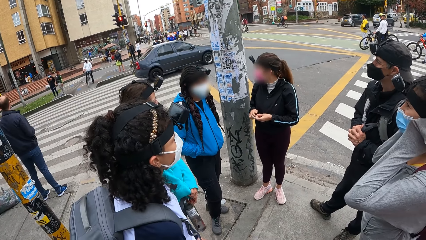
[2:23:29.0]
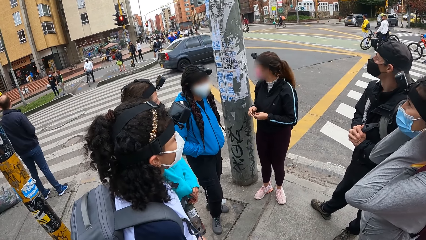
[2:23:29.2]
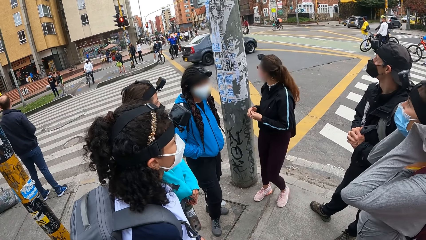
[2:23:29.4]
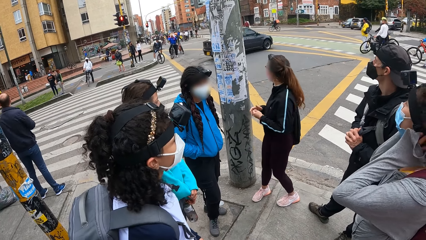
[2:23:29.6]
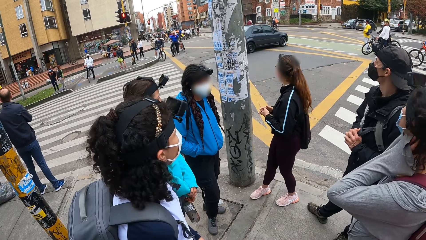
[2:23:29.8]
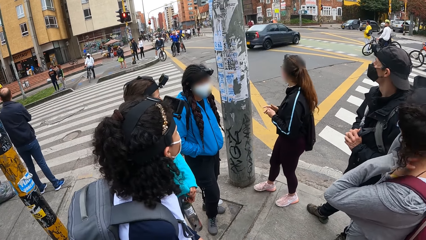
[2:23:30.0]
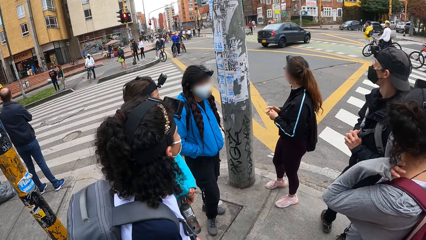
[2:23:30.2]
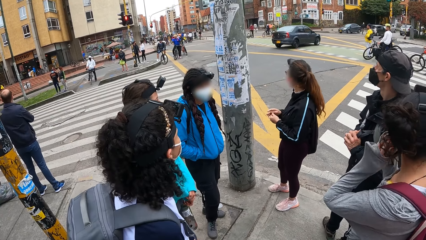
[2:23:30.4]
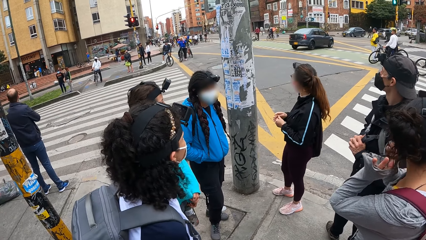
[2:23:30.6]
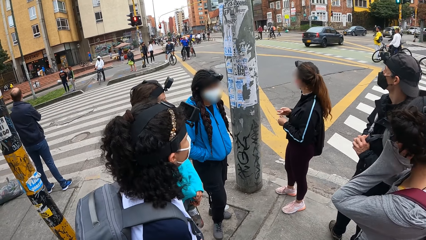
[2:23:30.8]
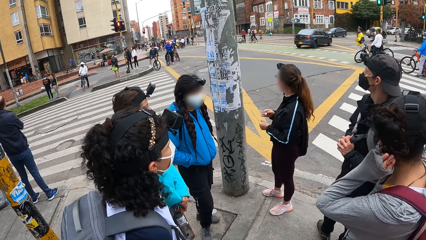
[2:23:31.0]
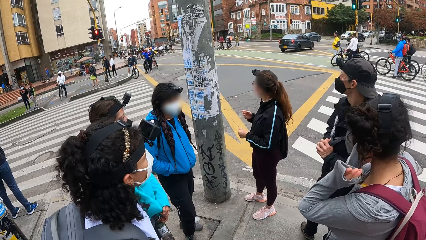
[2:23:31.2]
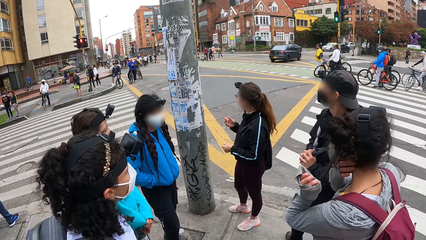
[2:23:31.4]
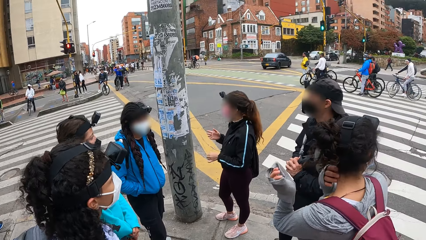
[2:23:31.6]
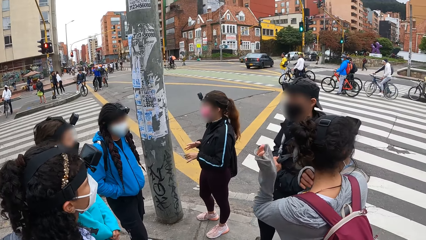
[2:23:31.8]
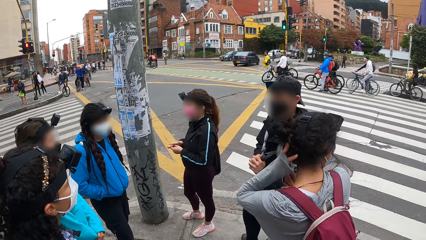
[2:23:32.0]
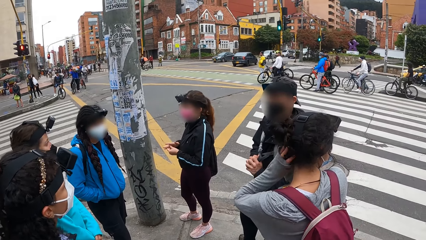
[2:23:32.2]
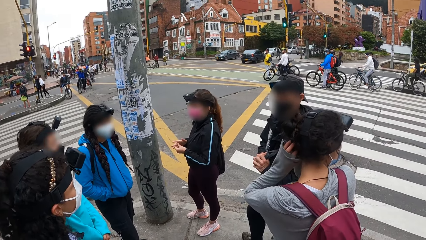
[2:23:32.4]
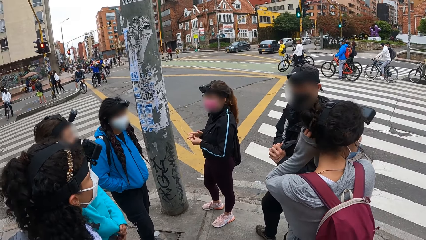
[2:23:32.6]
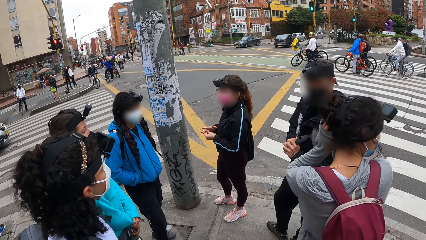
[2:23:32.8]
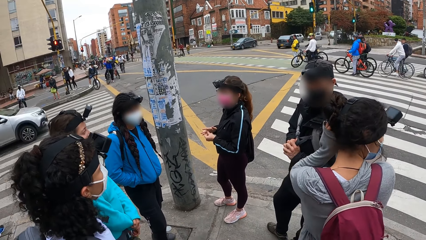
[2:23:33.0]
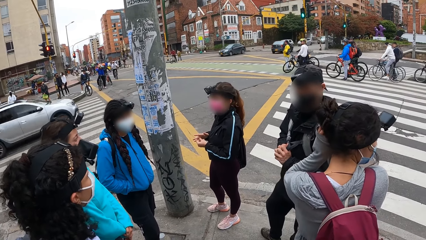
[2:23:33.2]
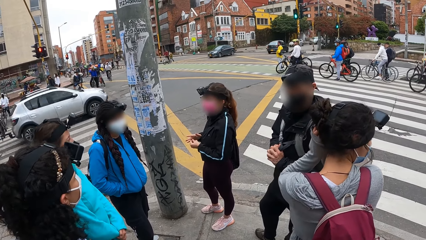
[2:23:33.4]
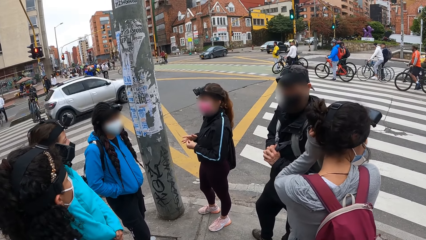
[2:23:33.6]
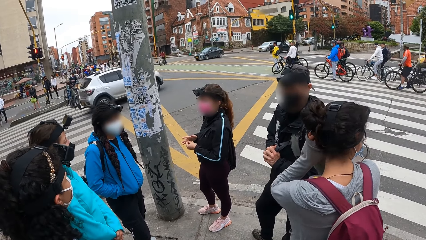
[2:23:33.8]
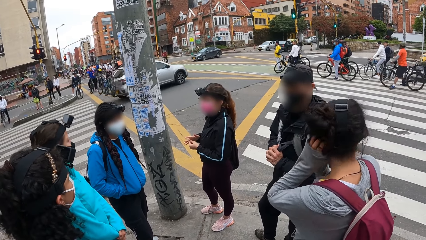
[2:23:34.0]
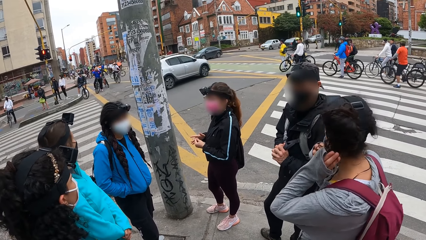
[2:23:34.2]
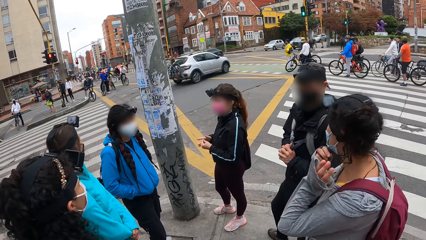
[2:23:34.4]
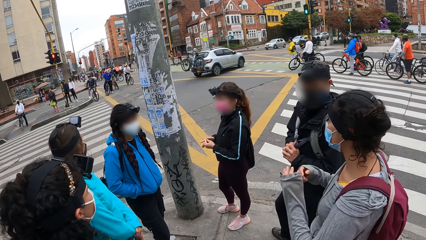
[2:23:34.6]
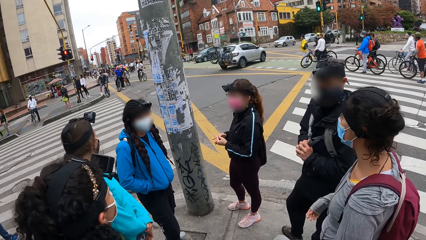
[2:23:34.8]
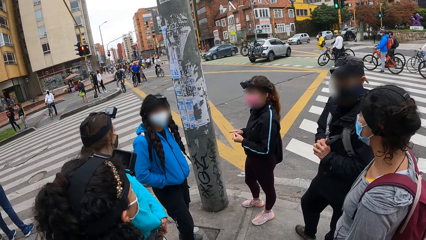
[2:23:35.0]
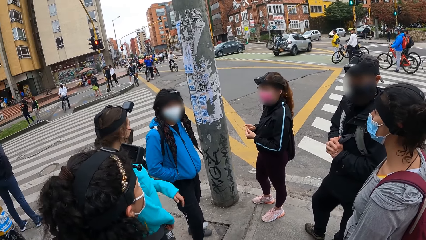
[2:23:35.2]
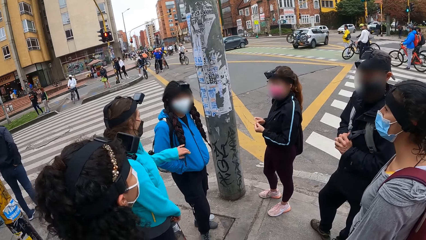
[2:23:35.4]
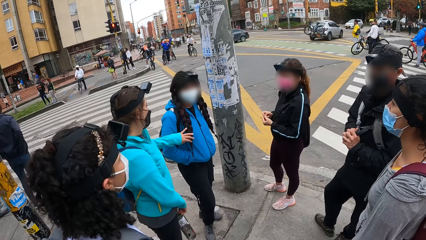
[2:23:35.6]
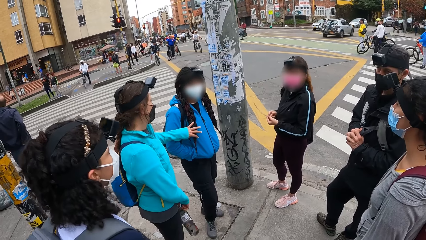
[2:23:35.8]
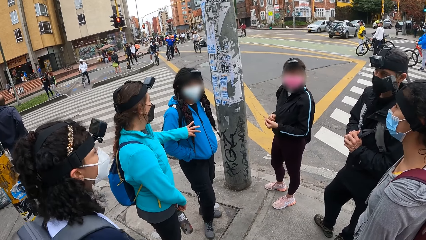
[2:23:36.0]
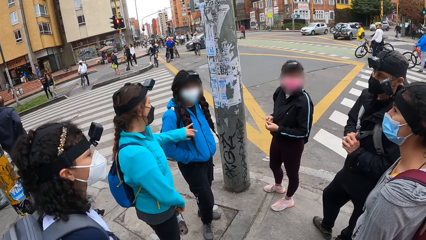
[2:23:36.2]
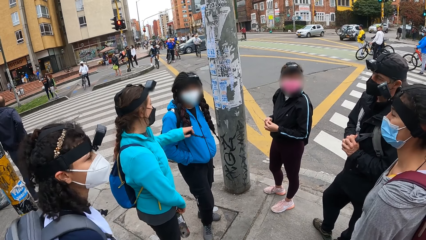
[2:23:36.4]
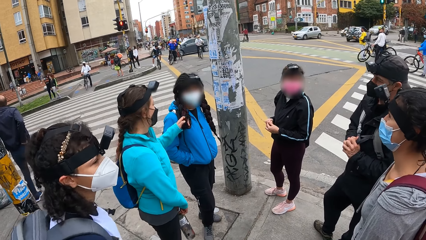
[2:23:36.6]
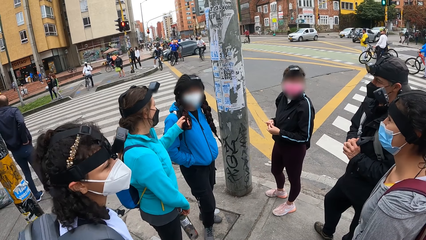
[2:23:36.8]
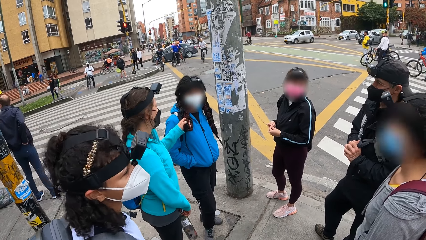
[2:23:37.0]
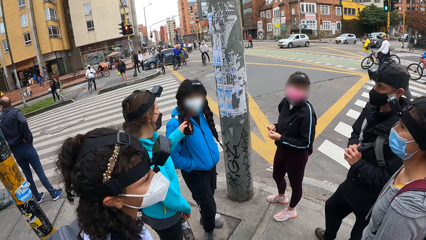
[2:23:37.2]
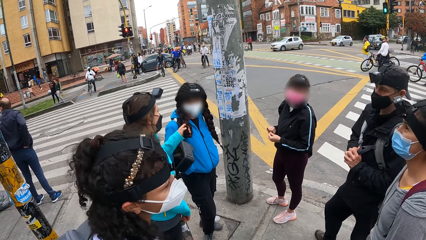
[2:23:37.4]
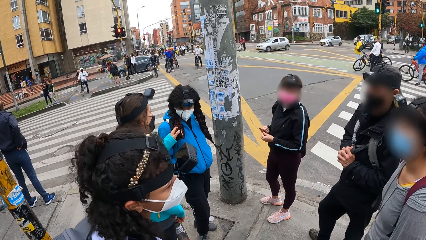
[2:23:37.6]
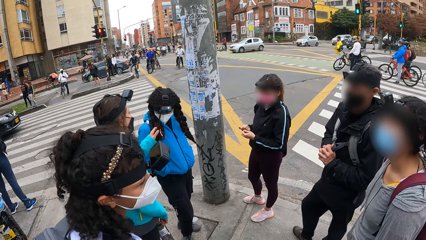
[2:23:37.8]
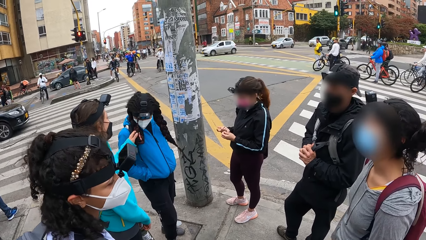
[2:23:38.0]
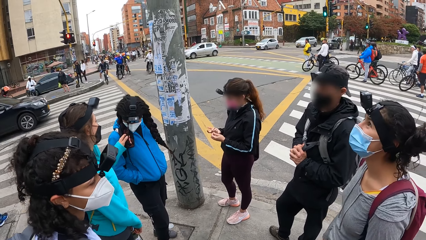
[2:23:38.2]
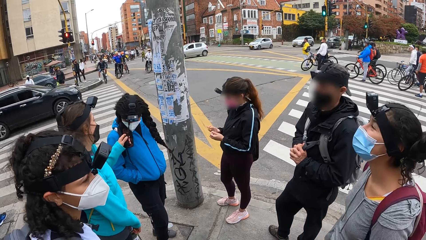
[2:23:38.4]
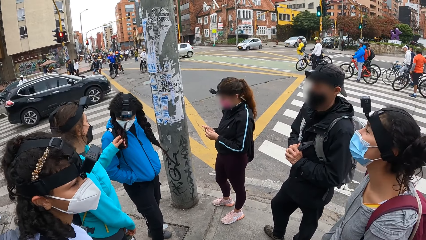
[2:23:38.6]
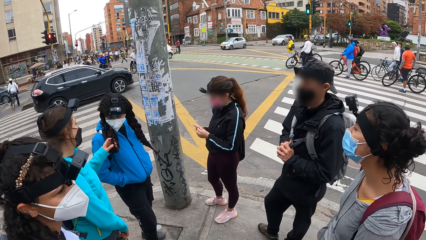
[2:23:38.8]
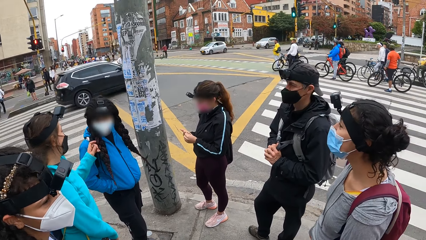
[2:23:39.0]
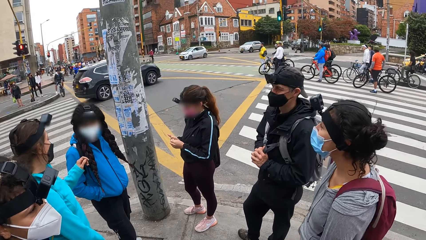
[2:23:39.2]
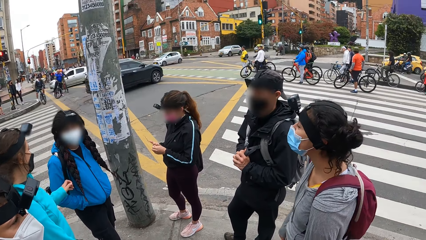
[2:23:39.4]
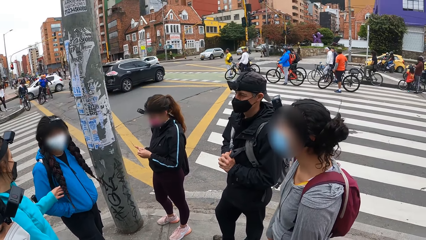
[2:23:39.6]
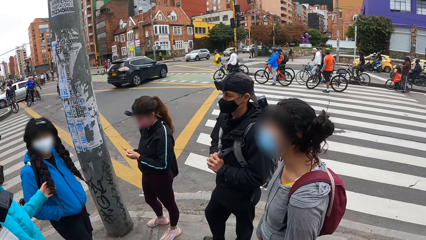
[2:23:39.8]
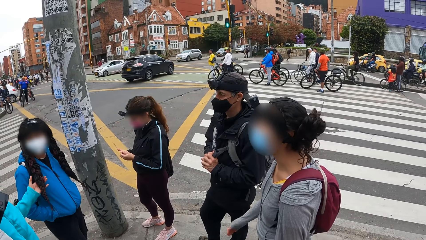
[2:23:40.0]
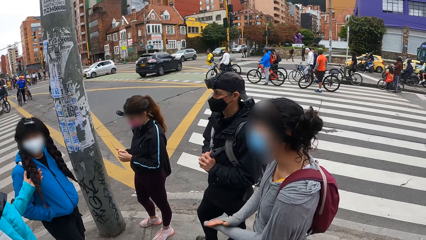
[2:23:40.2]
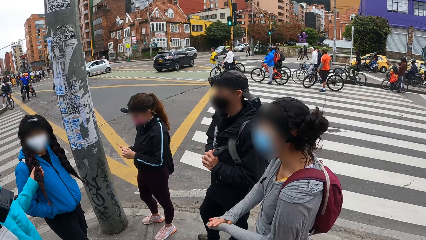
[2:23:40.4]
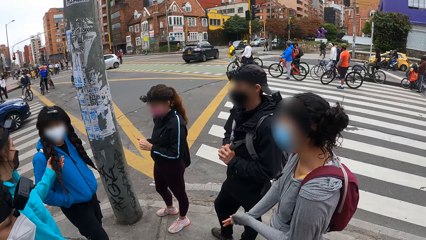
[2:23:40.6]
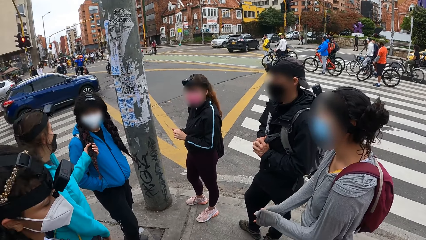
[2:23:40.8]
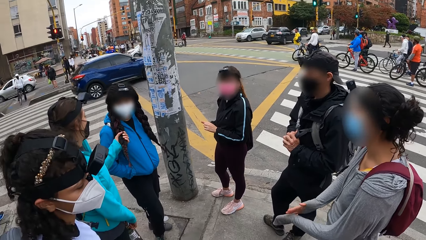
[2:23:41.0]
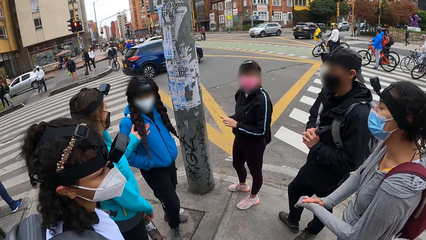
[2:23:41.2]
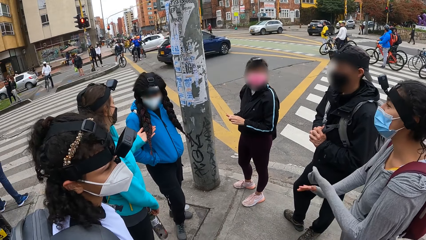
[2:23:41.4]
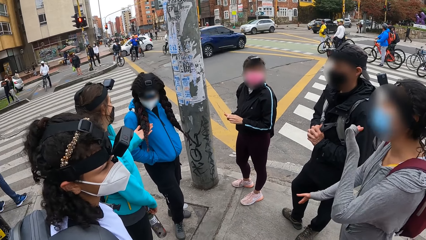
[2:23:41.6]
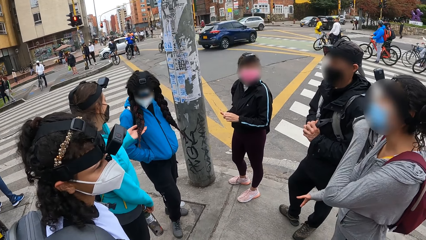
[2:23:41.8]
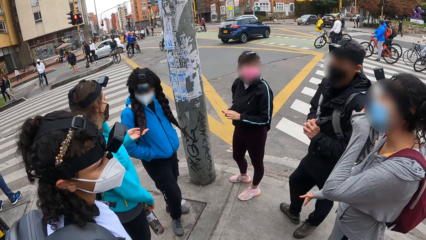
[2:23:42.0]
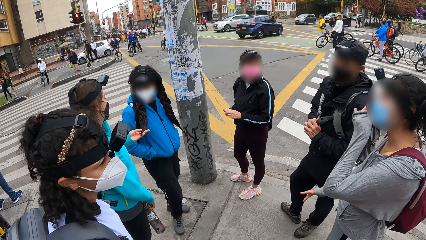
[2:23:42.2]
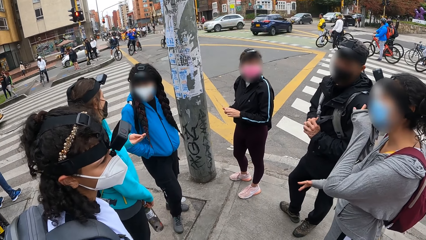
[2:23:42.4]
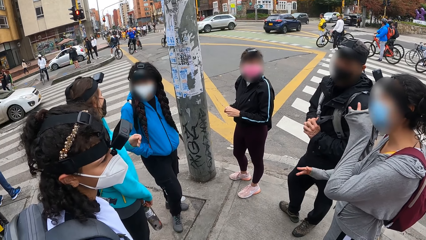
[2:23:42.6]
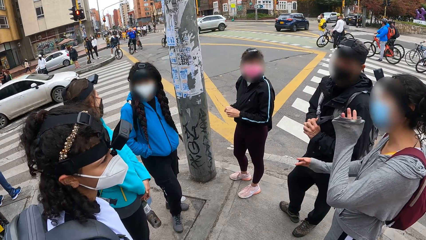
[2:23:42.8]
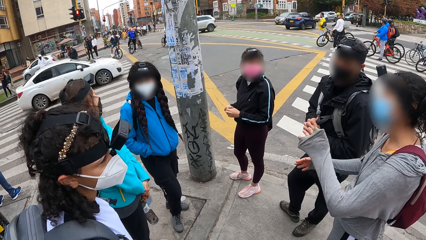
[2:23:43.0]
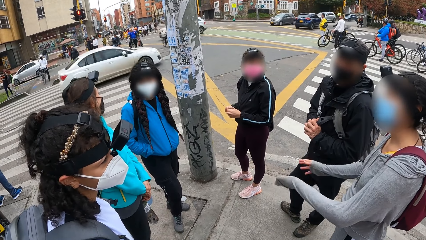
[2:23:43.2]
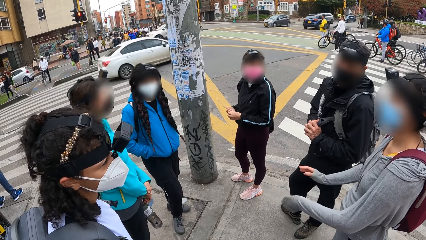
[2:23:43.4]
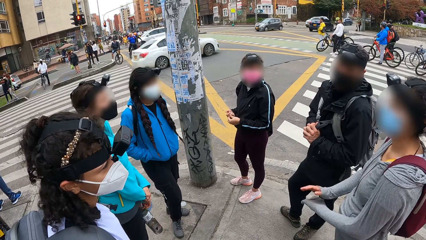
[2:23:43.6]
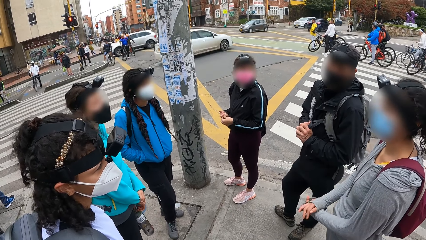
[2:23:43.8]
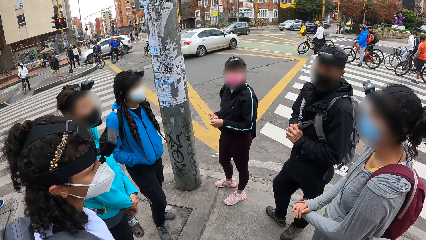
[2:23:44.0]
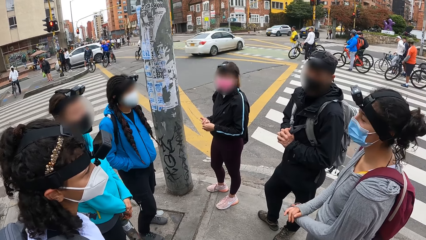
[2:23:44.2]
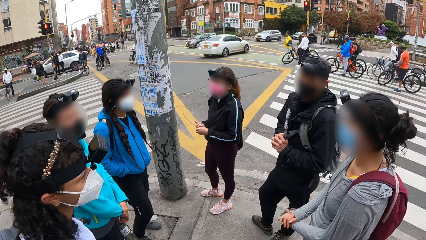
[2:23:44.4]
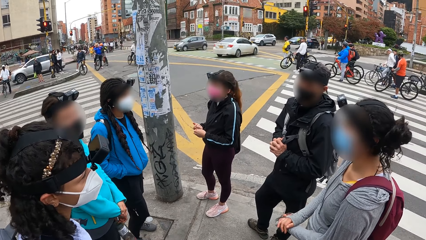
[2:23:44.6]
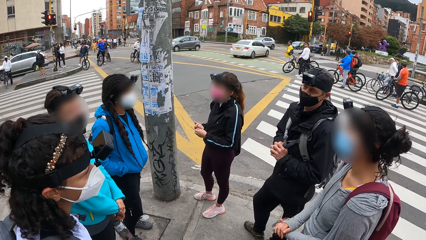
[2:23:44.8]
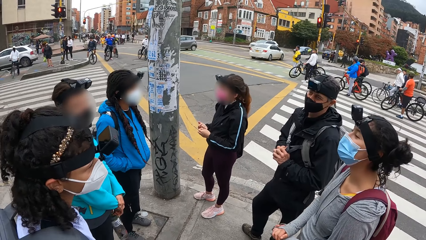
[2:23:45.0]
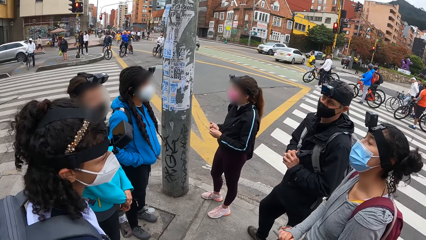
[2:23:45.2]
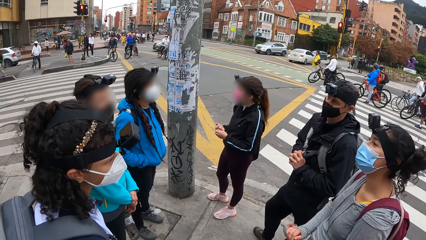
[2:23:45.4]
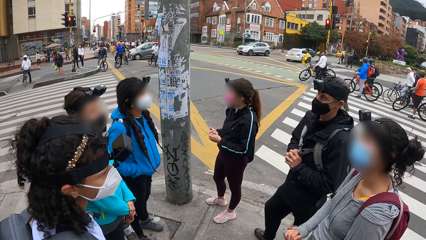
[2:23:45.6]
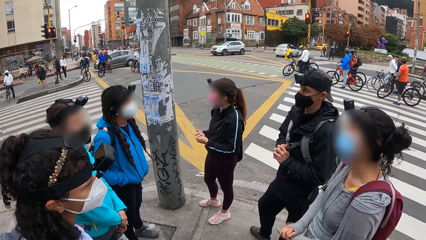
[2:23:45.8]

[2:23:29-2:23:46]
A woman adjusts her hair with both hands. Another woman turns around. A third woman plays with the second woman's hair with her left hand. The third woman drops hair and touches hair. The second woman rubs hands and touches face.
